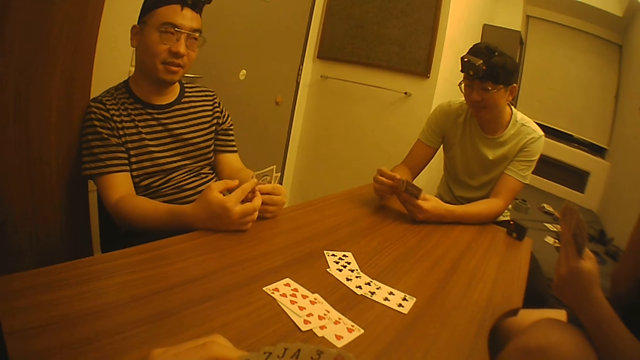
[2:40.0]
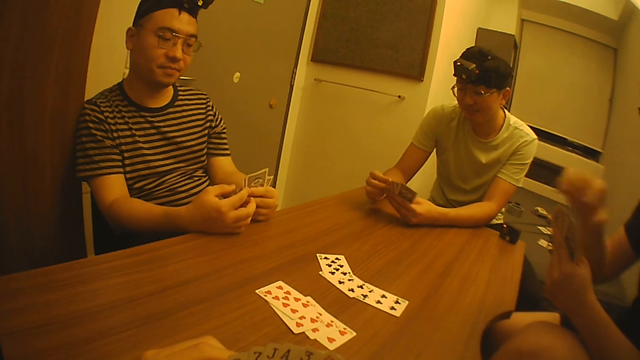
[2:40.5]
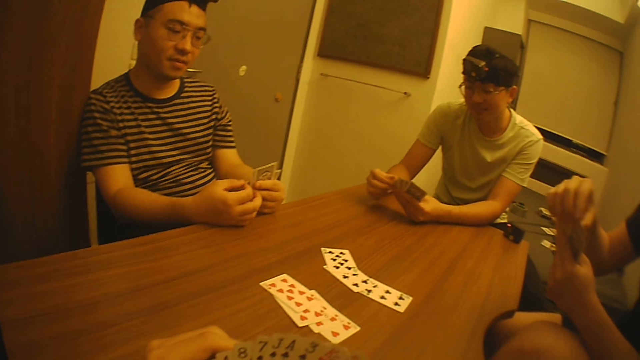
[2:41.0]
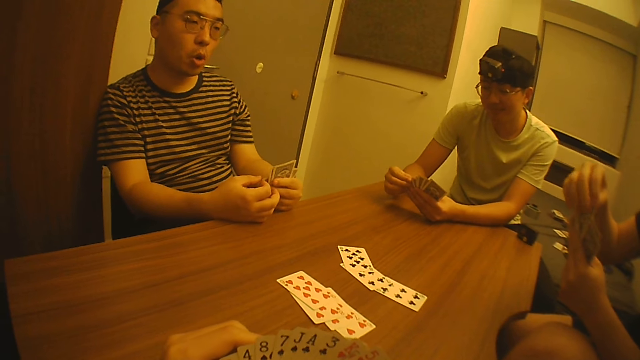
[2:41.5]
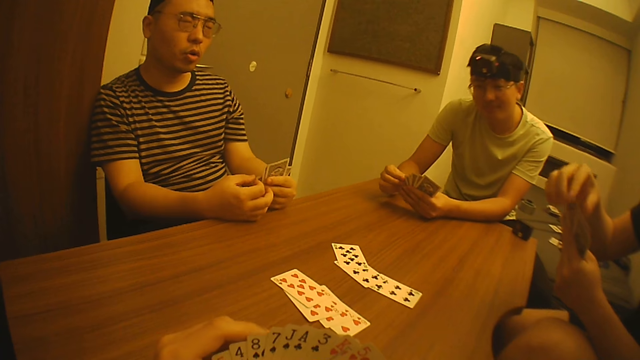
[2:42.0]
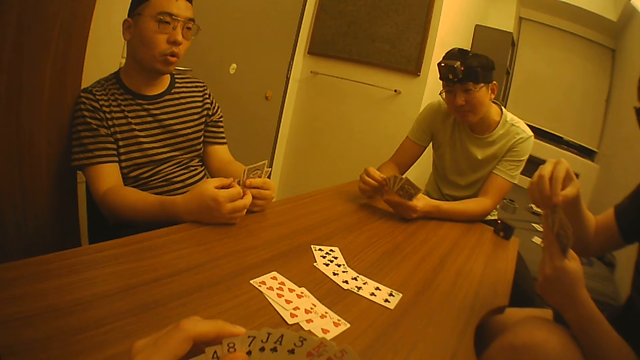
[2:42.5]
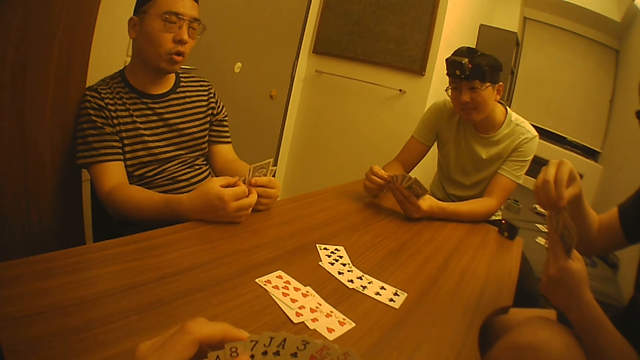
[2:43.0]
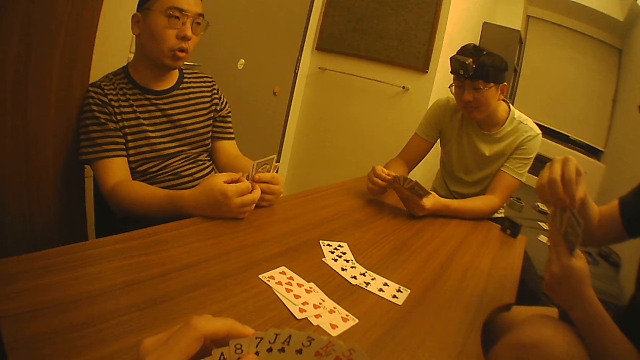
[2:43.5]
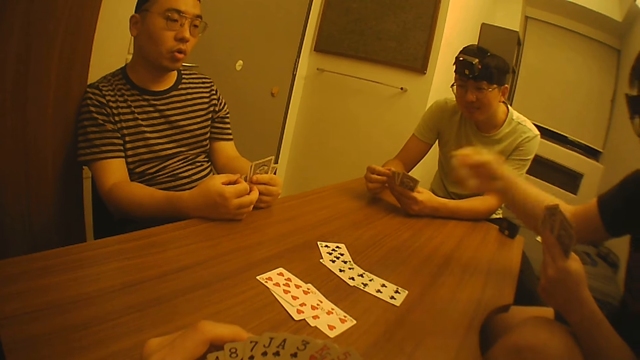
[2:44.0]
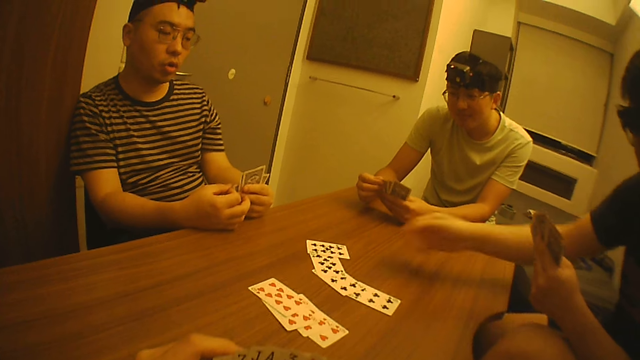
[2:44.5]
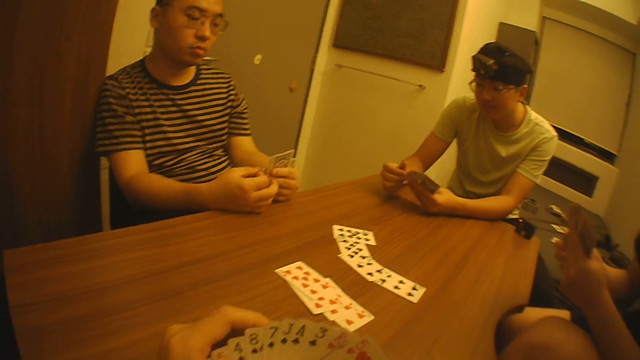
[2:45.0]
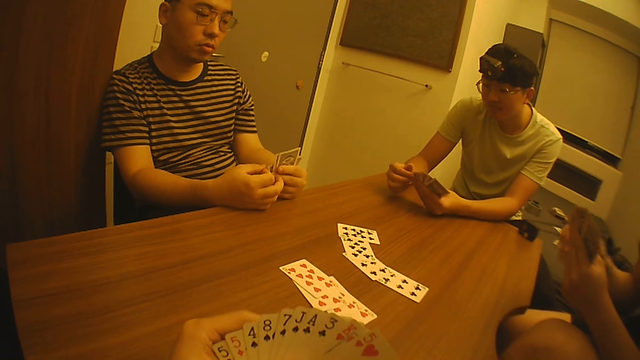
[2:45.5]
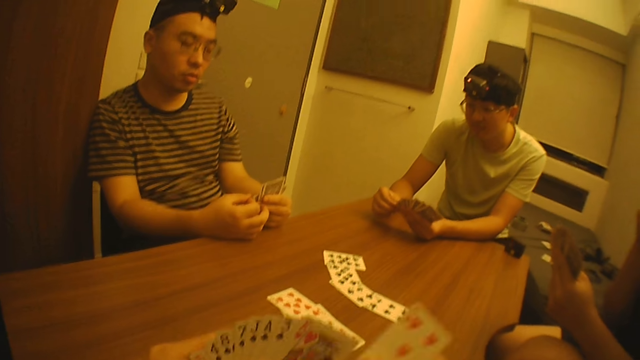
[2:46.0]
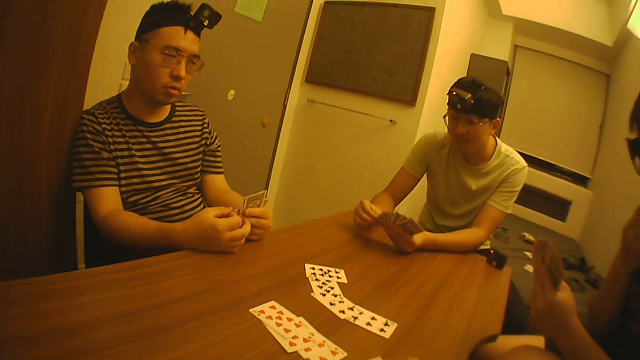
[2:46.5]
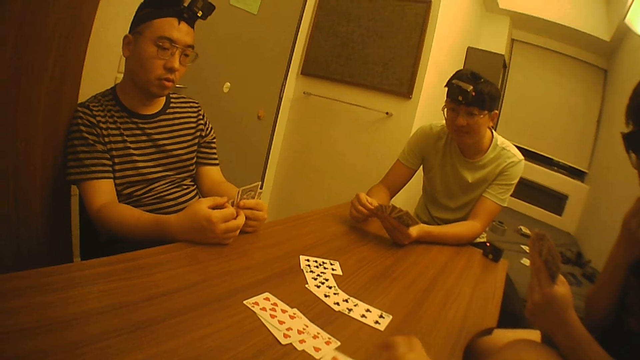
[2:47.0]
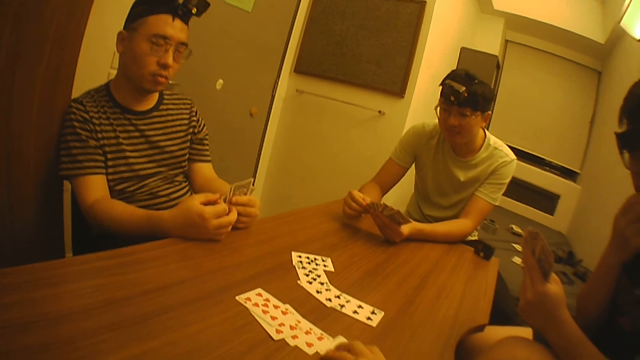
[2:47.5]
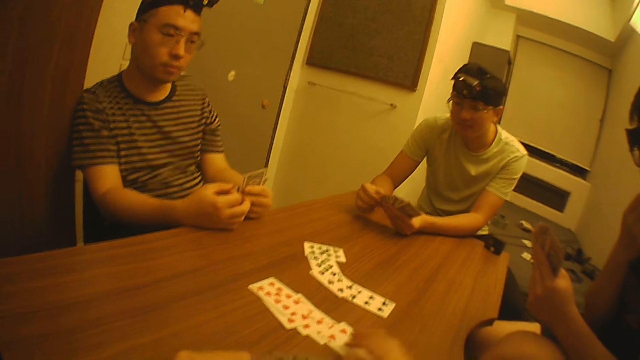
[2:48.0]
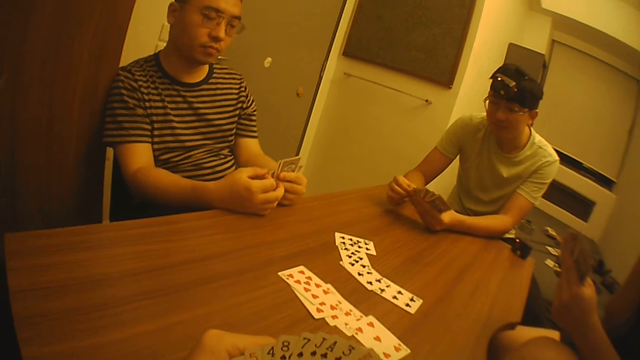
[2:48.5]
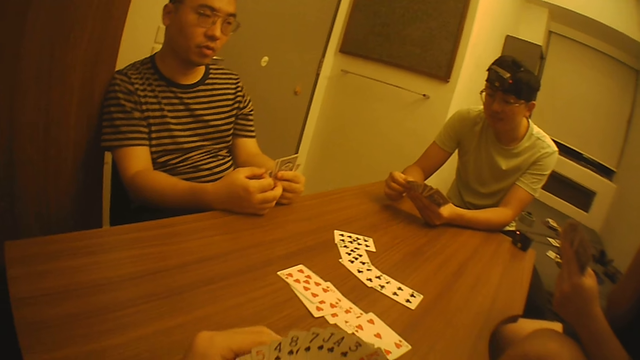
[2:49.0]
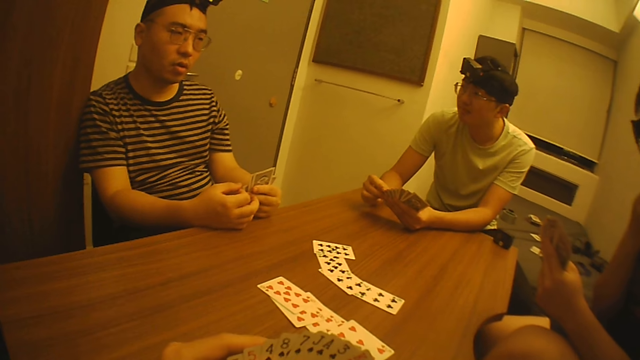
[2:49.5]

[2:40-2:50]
A man puts a card on the table. The camera wearer puts another card on the table with his right hand.

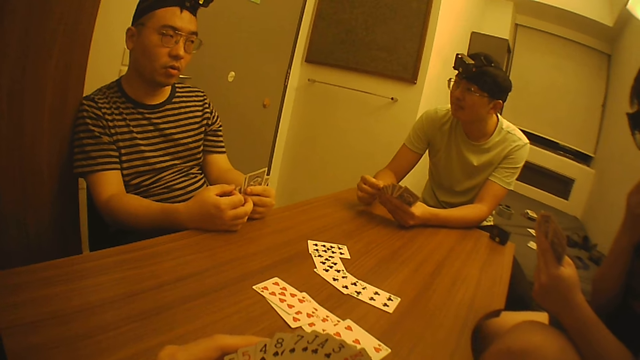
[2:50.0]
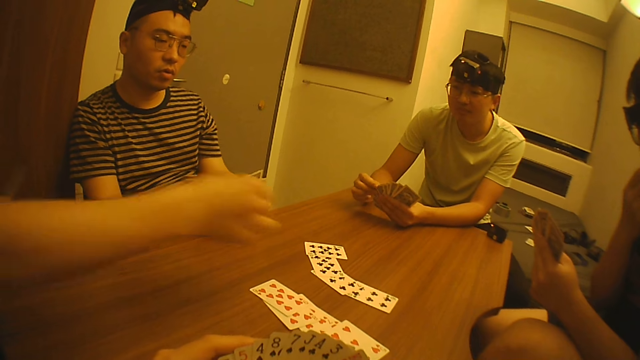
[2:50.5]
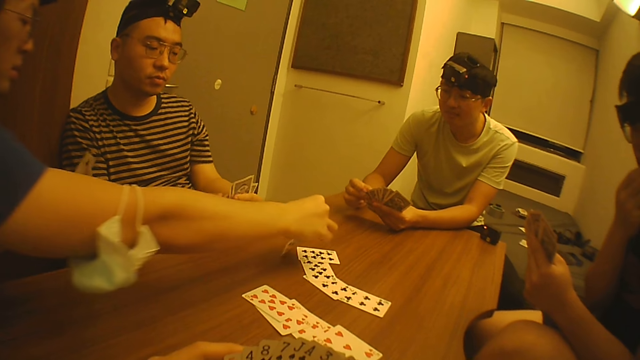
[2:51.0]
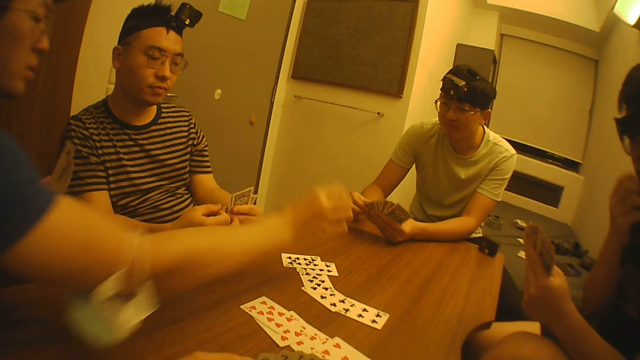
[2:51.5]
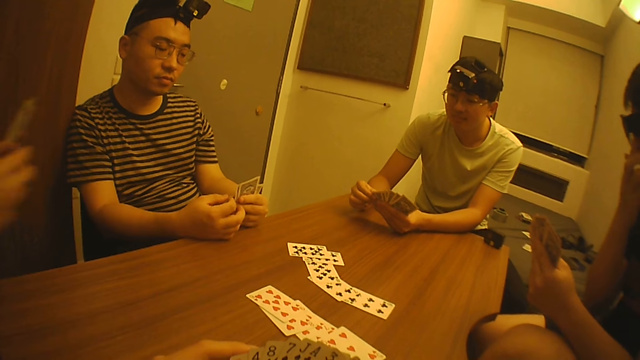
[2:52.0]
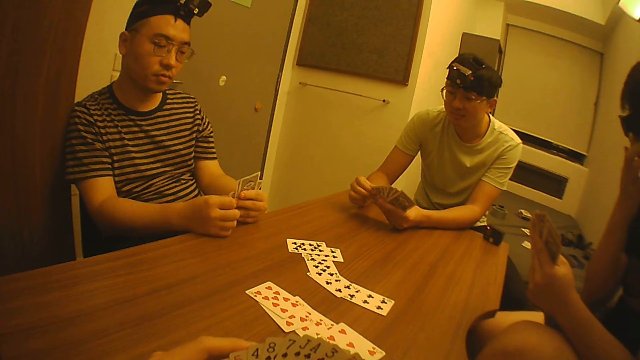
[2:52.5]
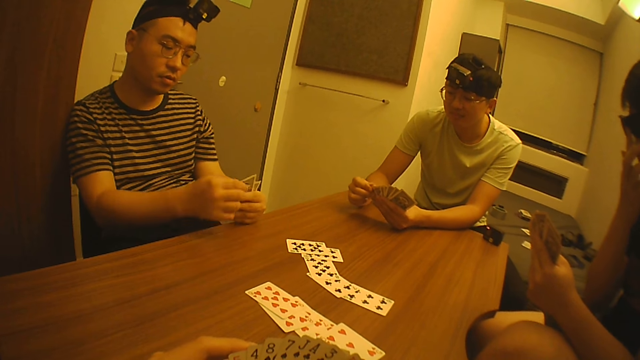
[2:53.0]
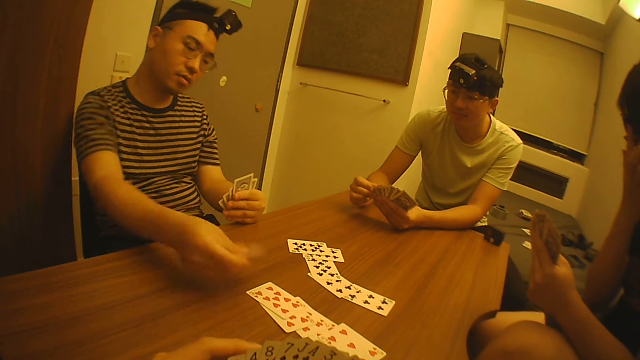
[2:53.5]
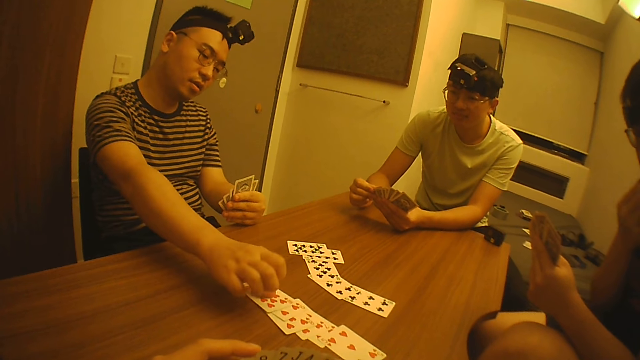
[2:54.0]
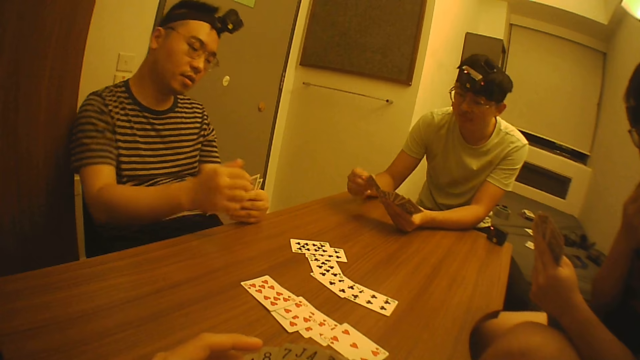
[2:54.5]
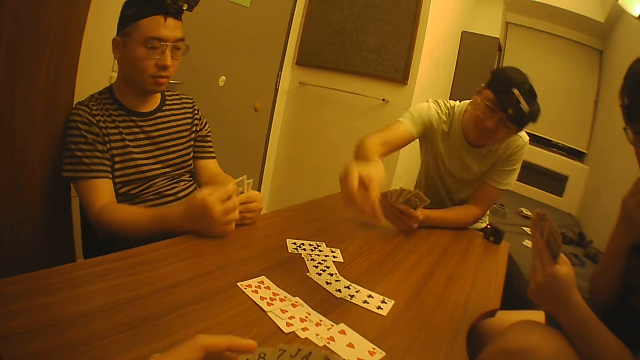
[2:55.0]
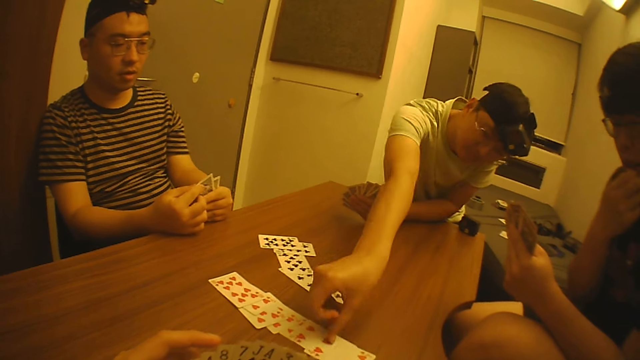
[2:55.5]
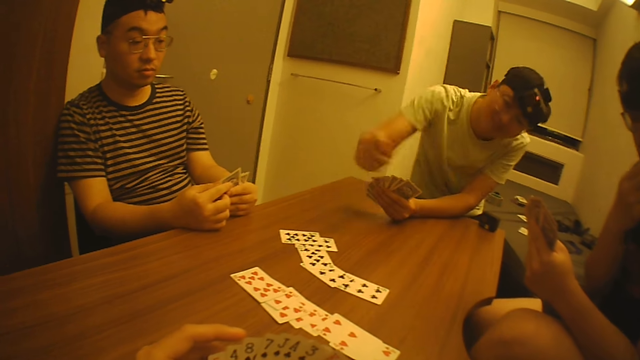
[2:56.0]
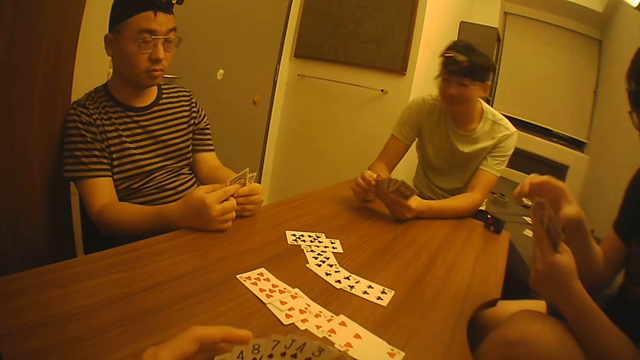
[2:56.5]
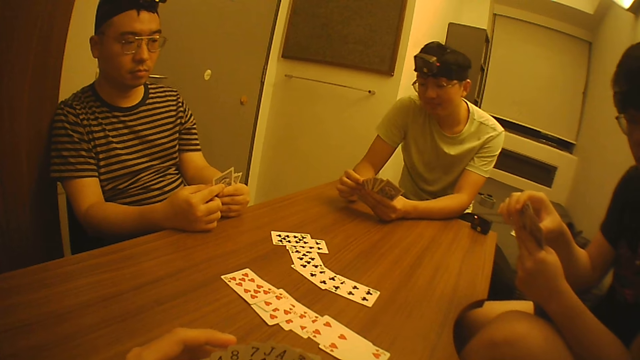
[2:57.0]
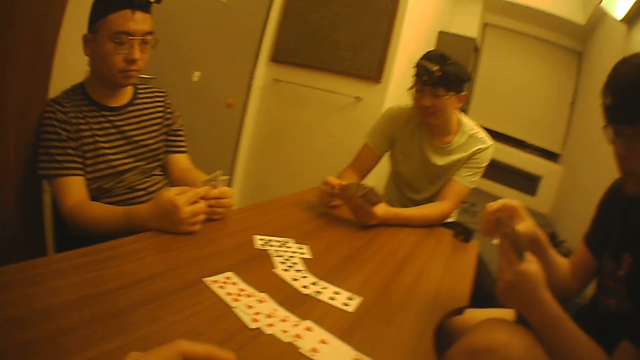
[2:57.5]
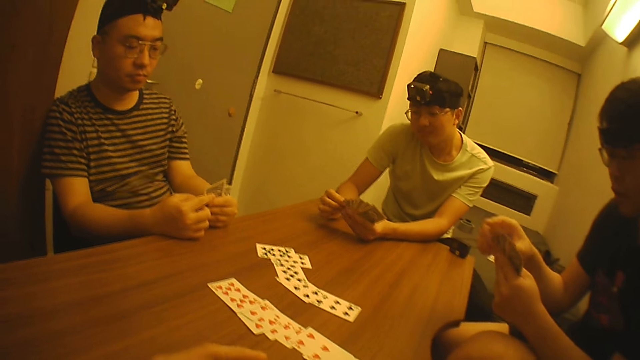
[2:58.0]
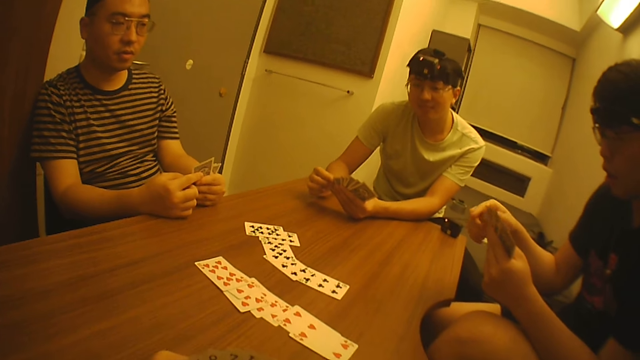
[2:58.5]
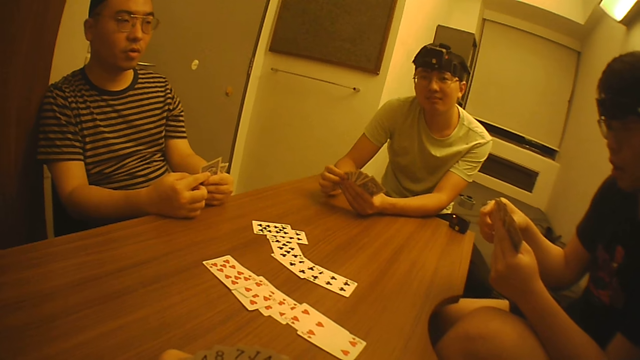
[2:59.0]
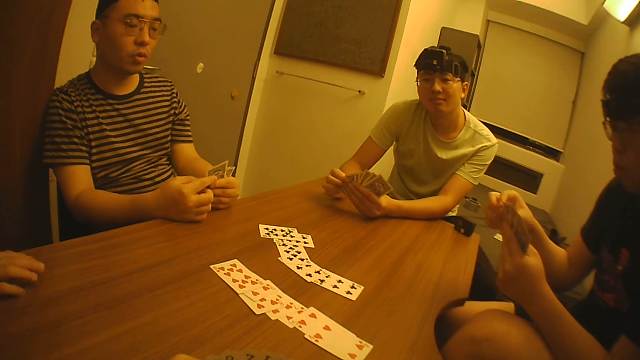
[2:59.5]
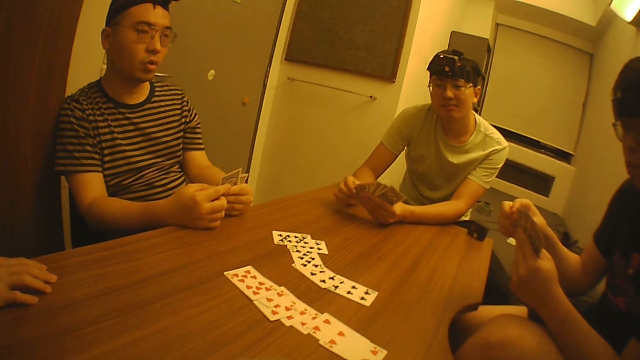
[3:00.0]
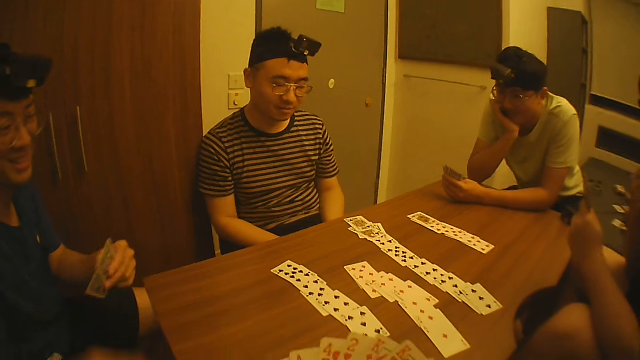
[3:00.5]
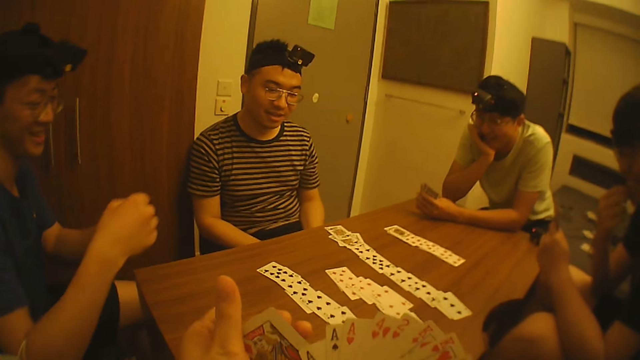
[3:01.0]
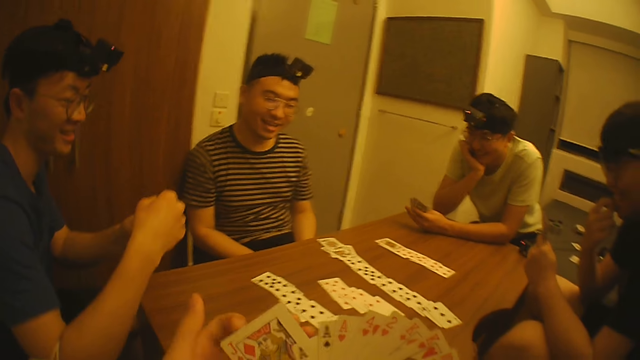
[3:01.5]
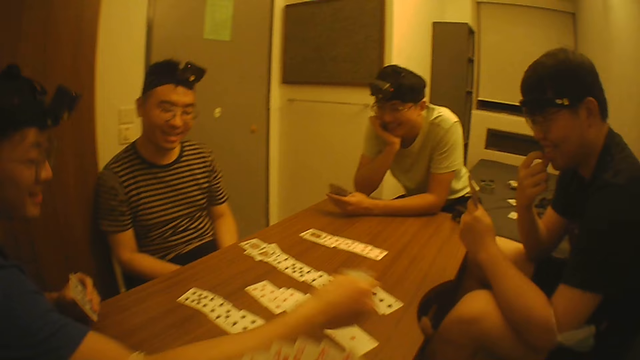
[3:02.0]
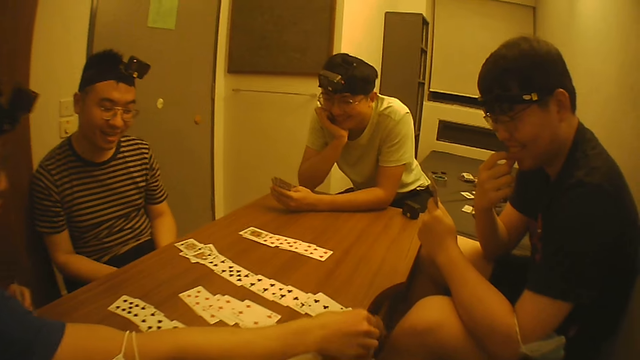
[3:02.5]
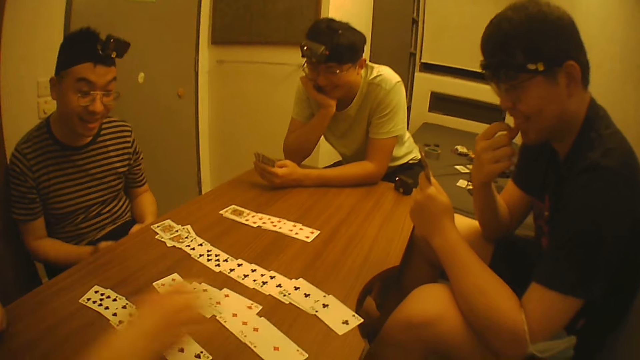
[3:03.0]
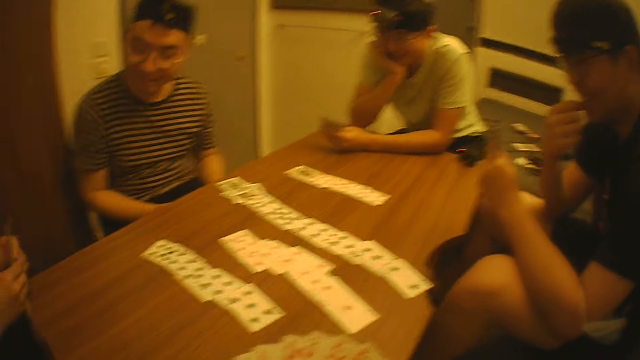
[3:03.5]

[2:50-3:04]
A man puts a card on the table. Another man puts a card on the table. A third man puts a card on the table. The first man gives a card to the camera wearer. The first man puts a card on the table.
